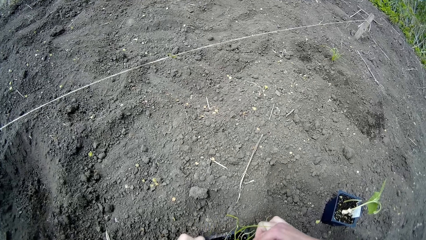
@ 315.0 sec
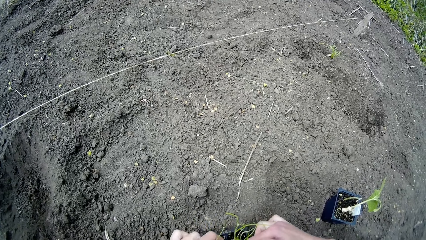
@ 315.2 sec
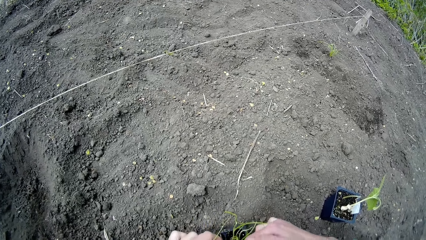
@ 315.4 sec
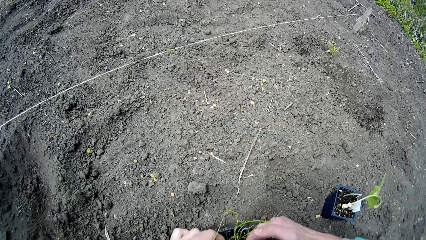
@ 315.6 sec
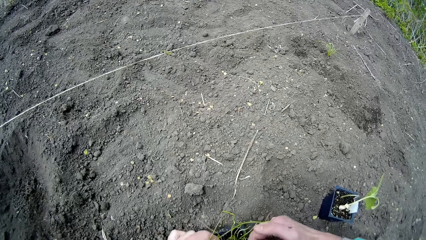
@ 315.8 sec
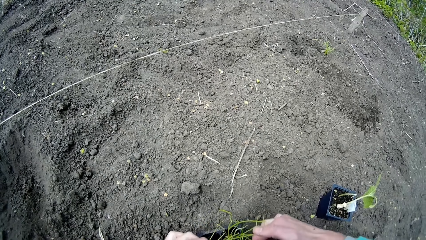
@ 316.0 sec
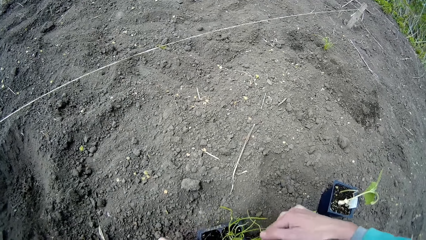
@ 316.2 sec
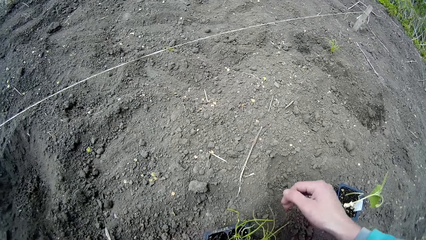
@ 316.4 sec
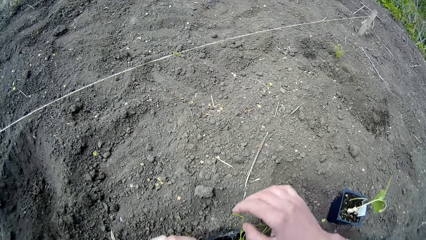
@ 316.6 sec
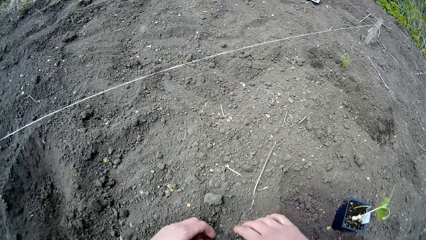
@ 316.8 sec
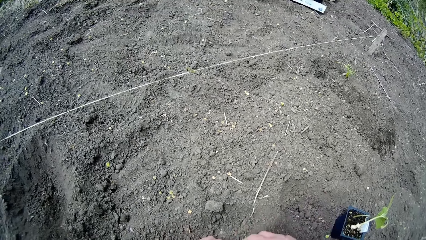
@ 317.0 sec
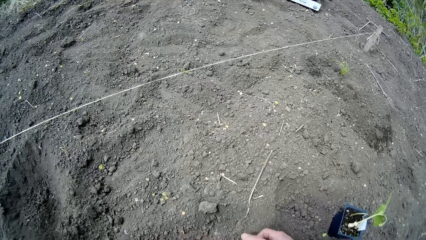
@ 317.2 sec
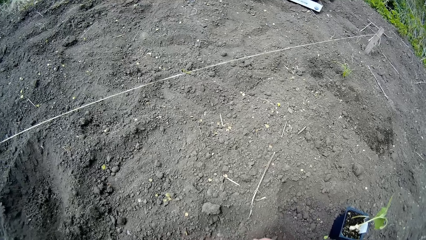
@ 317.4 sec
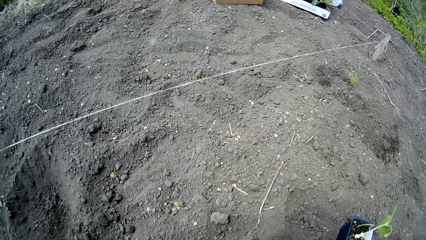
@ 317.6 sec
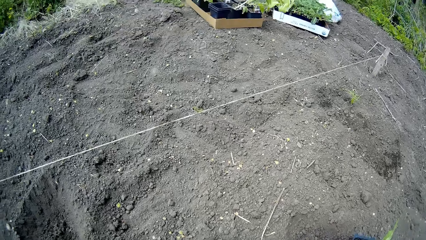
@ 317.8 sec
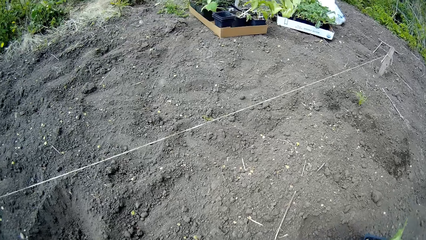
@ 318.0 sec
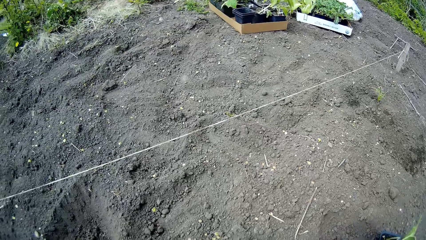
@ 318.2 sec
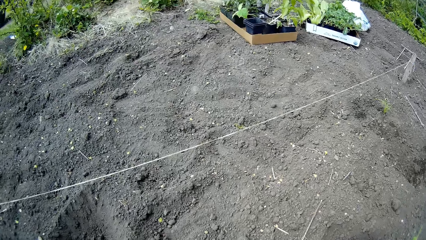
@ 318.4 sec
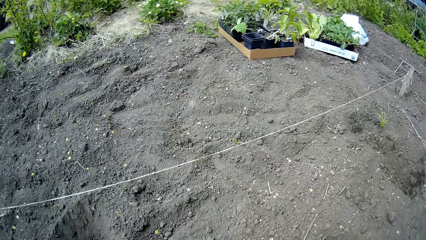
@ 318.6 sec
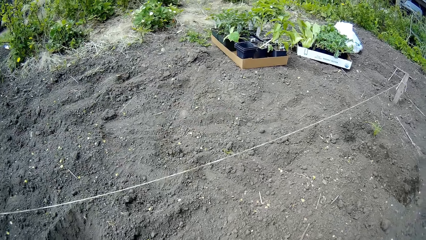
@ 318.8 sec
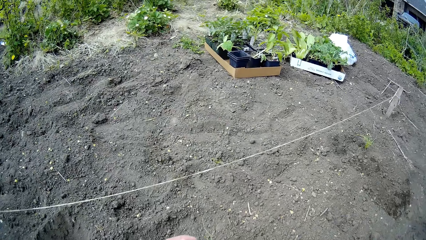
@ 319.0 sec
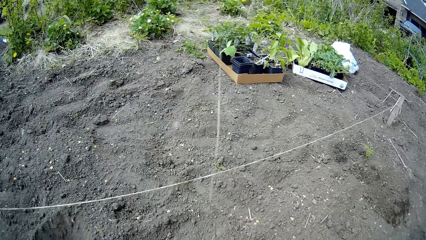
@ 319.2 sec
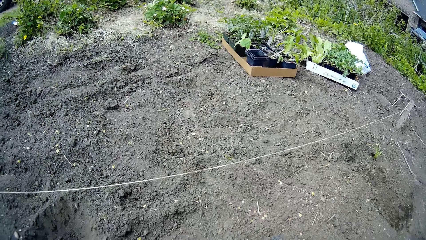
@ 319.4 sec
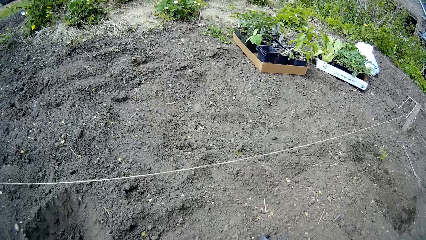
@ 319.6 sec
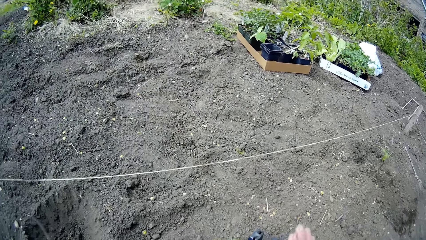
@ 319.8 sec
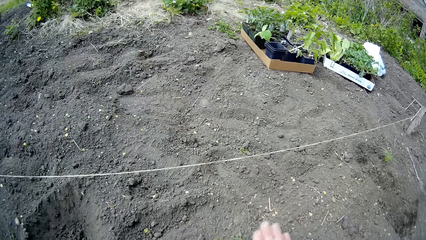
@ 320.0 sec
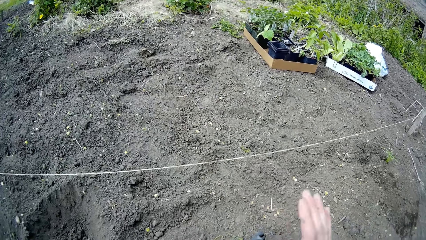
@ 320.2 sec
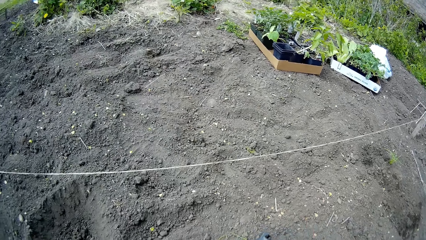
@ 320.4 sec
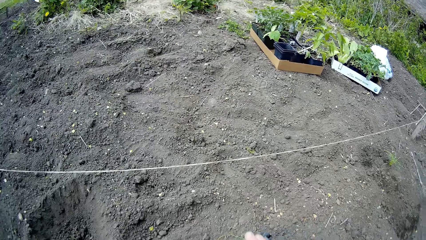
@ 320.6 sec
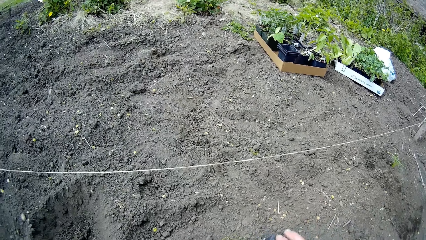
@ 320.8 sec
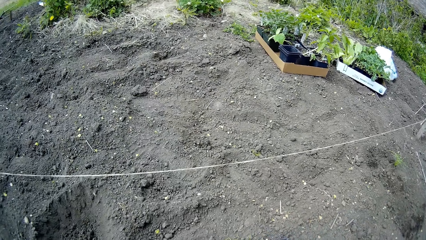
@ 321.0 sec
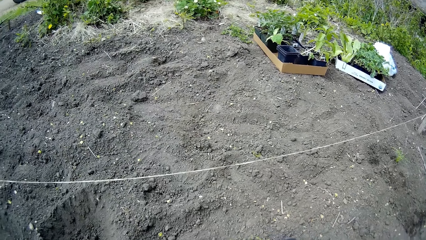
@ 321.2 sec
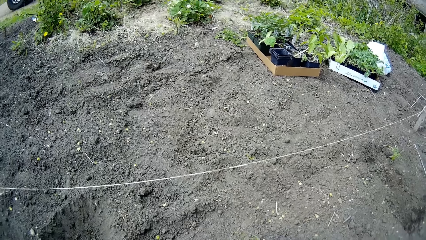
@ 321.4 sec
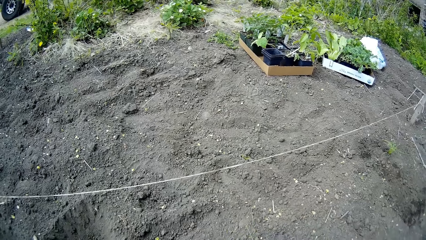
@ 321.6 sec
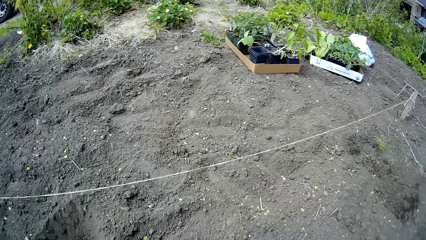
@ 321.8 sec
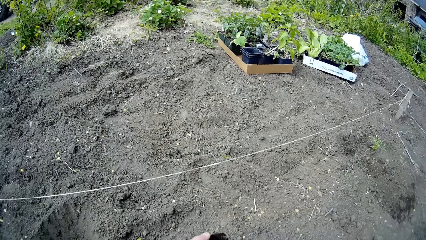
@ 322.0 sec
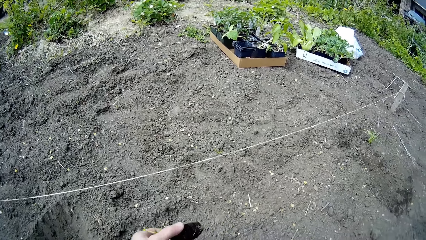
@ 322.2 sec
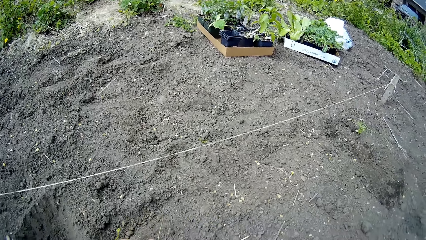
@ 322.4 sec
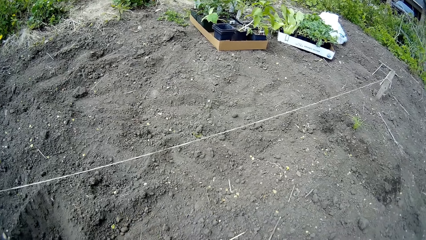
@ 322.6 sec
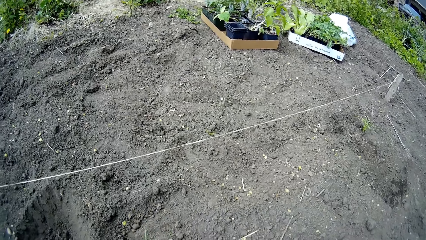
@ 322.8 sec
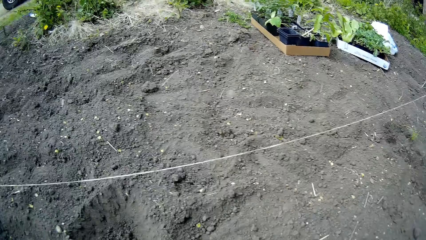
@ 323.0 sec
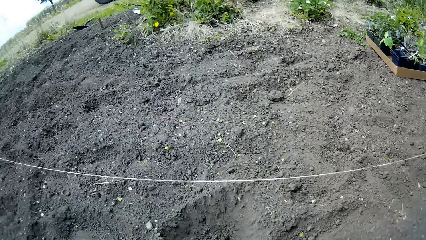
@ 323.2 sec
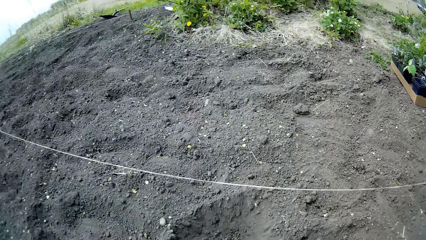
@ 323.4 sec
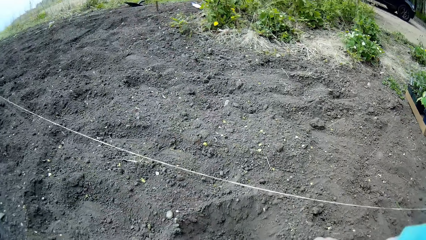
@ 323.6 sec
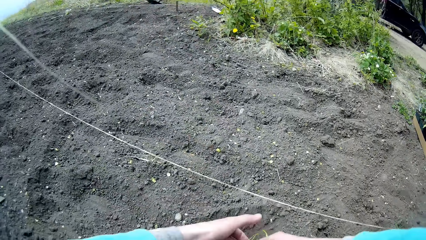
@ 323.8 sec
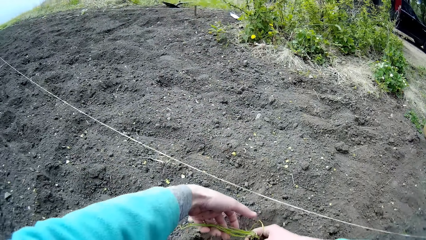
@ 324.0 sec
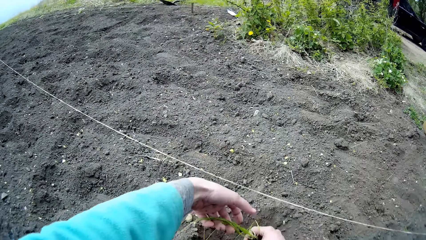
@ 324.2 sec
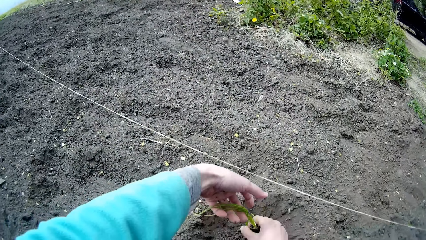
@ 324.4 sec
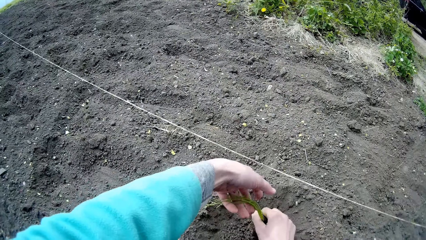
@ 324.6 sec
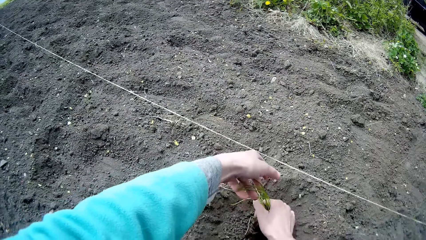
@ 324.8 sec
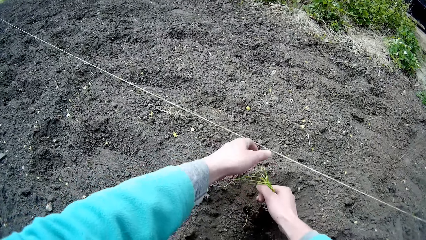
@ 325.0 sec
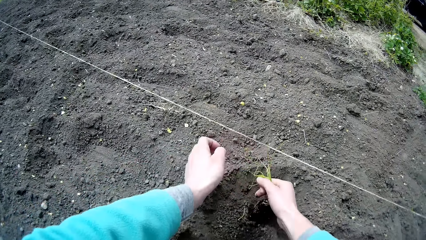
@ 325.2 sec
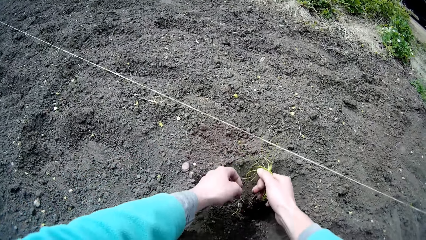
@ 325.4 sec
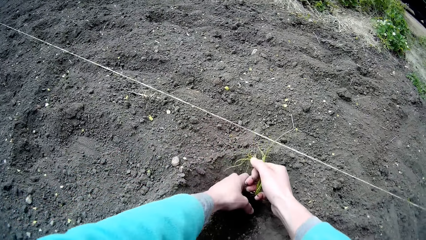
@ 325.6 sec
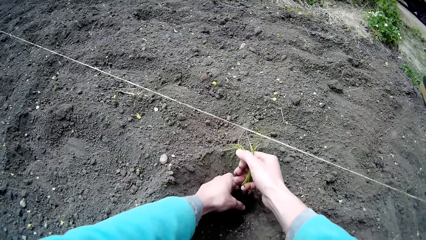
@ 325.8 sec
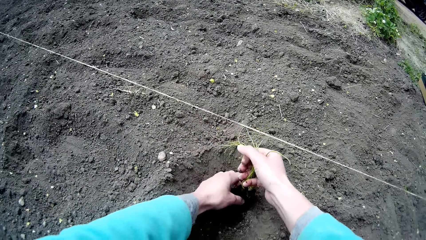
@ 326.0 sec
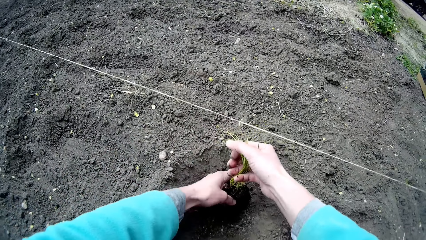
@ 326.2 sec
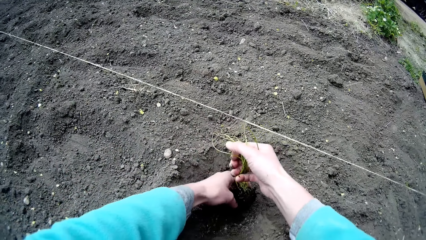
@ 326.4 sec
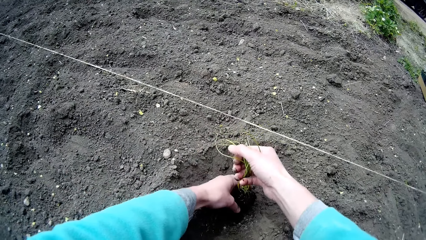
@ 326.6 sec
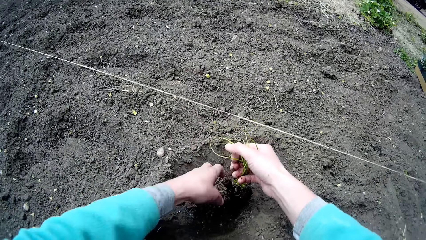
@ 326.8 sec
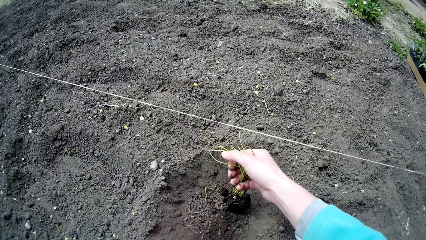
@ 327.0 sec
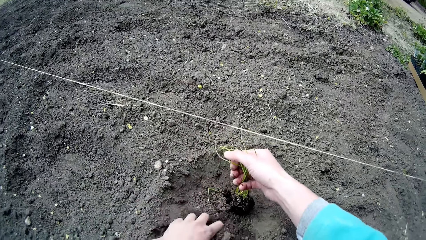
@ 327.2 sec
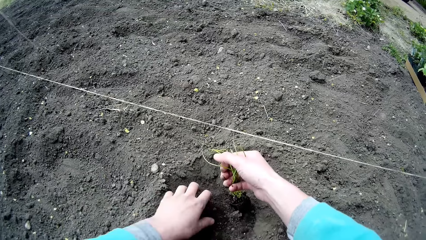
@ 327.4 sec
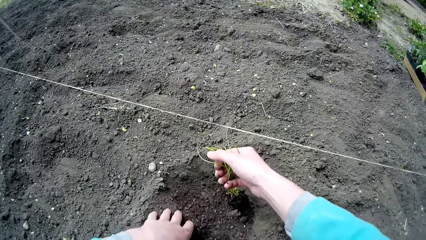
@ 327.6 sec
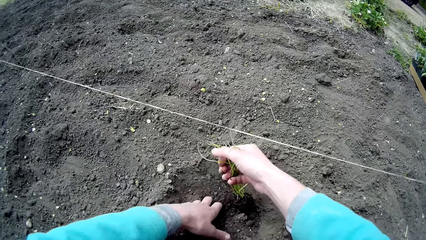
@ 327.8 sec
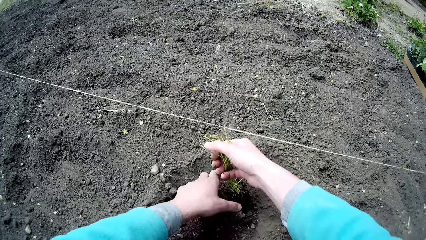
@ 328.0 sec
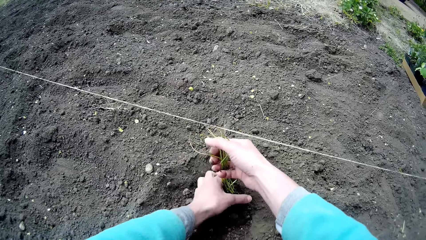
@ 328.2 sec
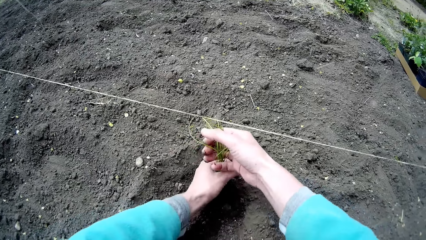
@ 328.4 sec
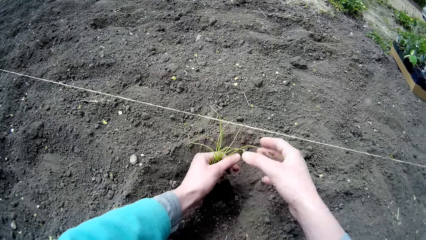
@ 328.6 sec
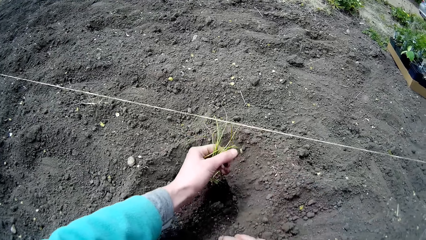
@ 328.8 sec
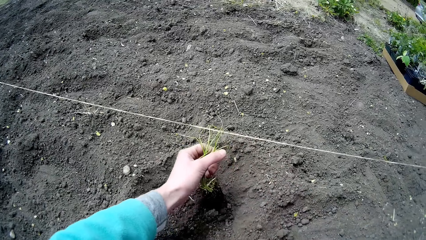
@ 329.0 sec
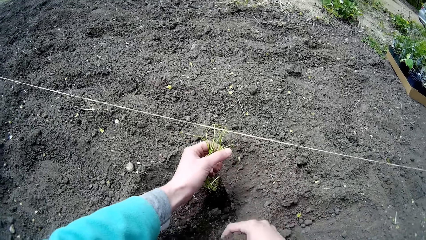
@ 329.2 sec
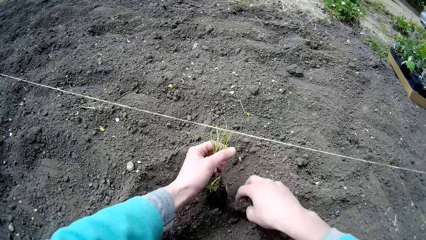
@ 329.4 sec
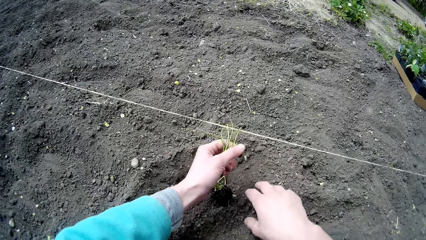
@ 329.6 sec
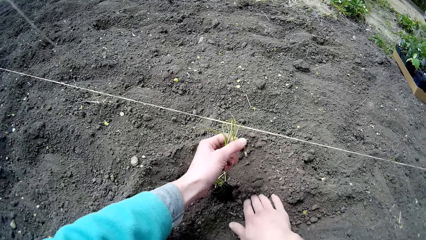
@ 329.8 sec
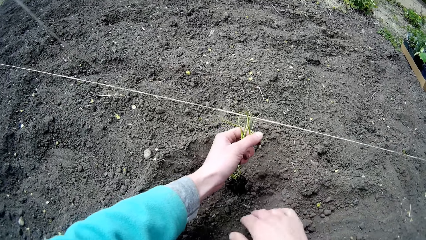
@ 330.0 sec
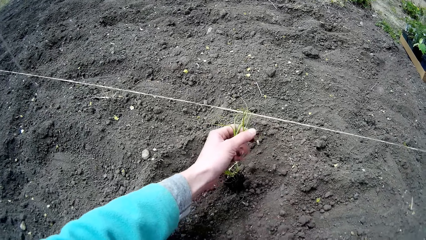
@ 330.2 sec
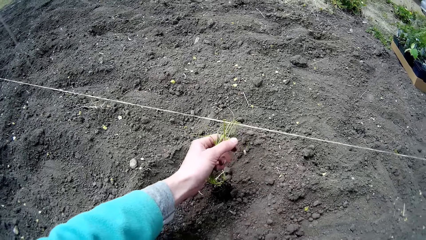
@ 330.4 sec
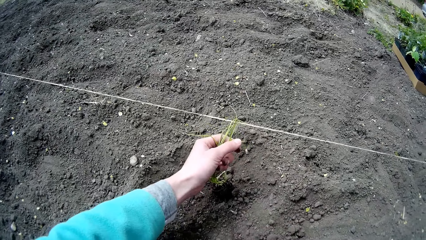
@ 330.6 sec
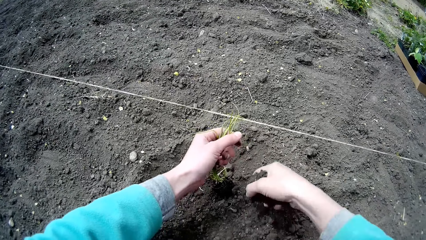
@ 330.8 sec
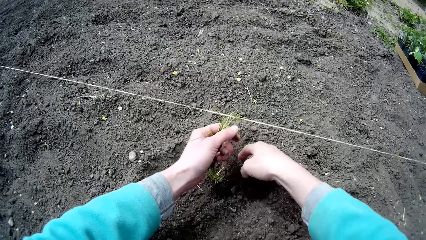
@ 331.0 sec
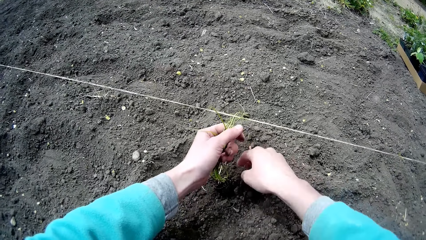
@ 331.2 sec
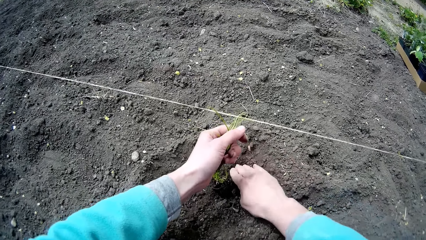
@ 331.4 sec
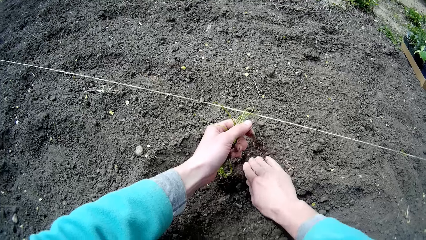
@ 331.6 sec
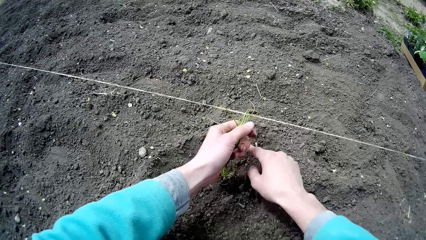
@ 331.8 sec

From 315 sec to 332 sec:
The camera wearer holds the seedling. She hits the container of seedlings with her right hand. She hits the hands together. She takes out the seedling from the container of seedlings with her right hand. She places the seedling in the hole on the ground. She gathers soil over the root of the seedling with her left hand. She gathers soil over the root of the seedling with her right hand.
